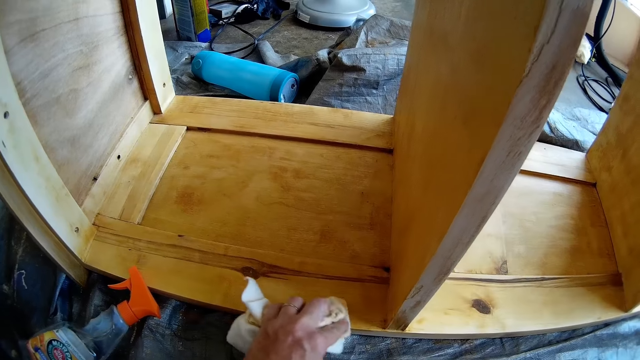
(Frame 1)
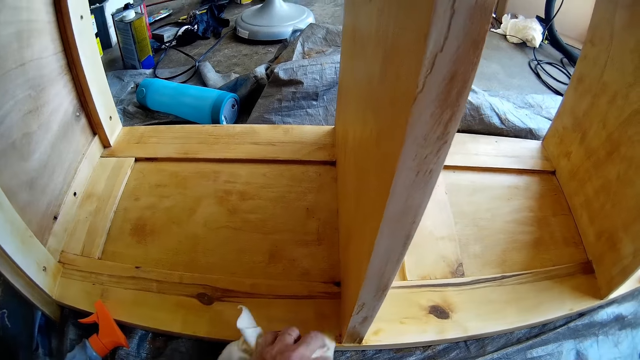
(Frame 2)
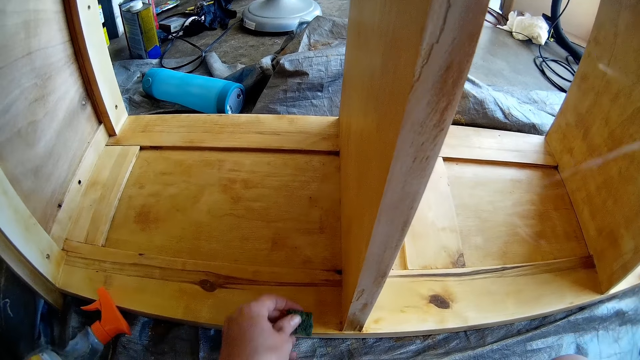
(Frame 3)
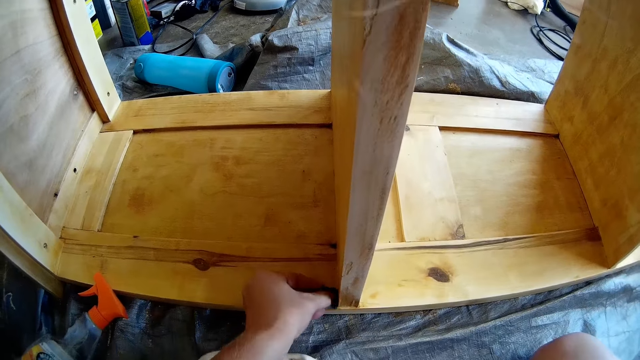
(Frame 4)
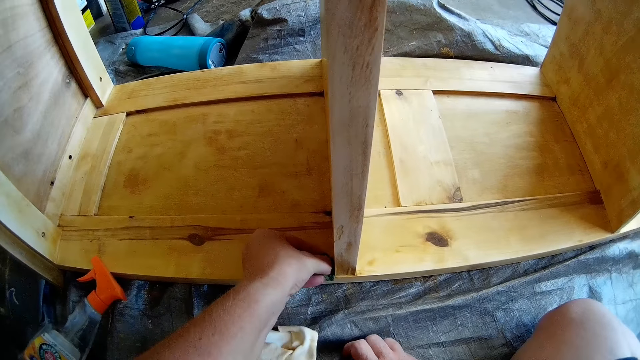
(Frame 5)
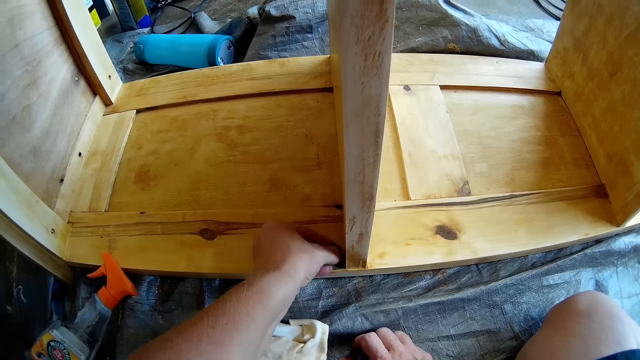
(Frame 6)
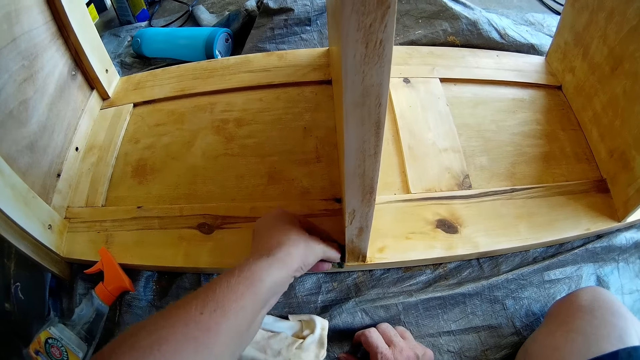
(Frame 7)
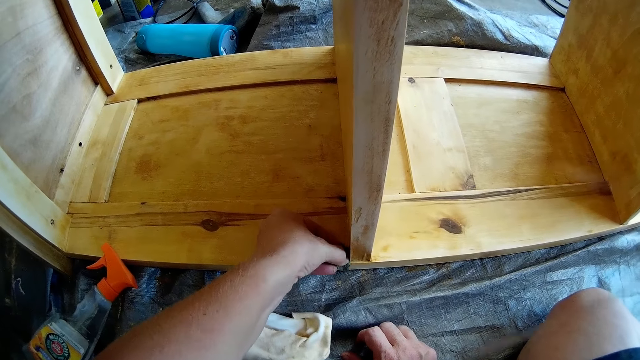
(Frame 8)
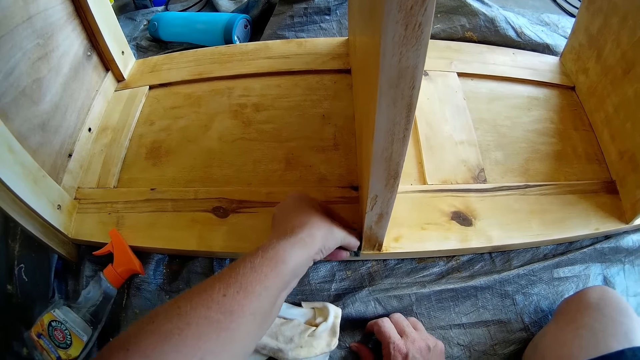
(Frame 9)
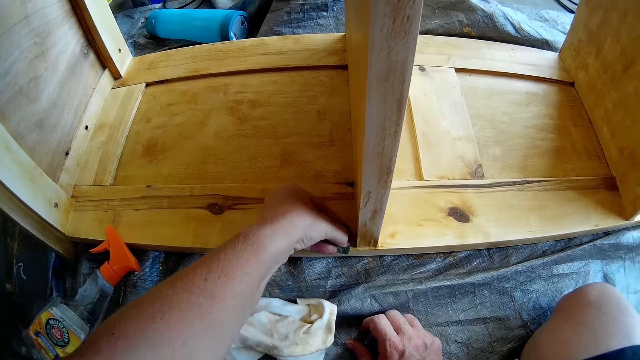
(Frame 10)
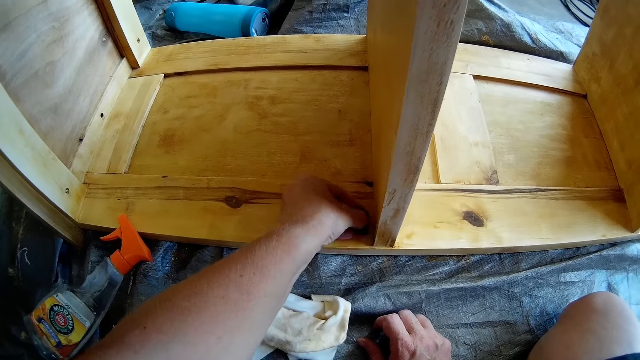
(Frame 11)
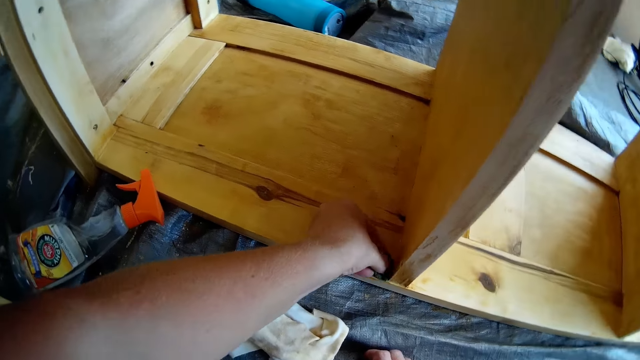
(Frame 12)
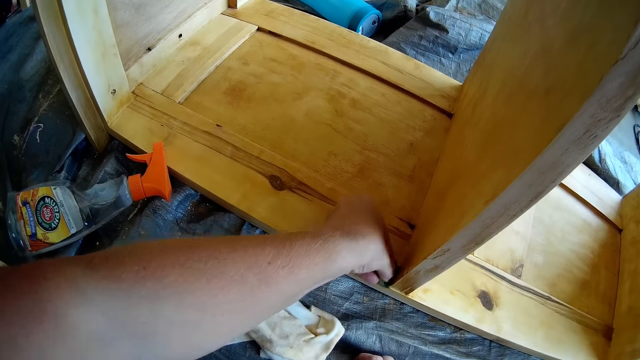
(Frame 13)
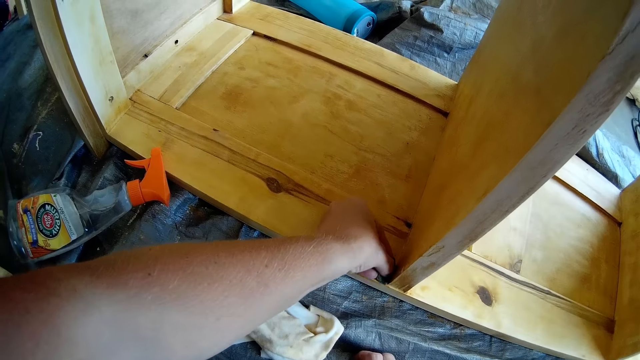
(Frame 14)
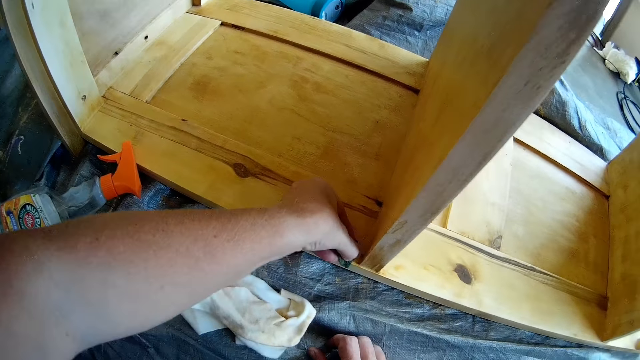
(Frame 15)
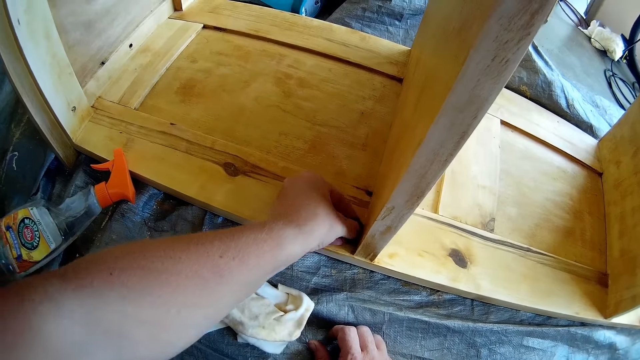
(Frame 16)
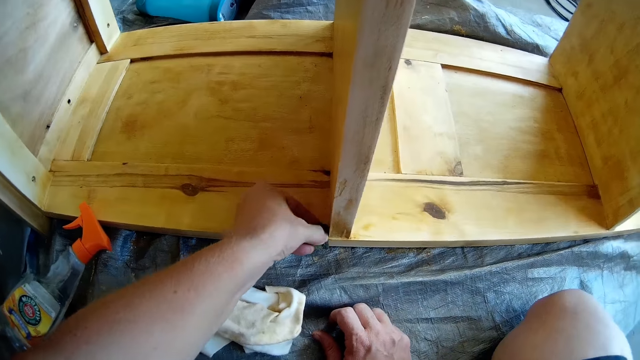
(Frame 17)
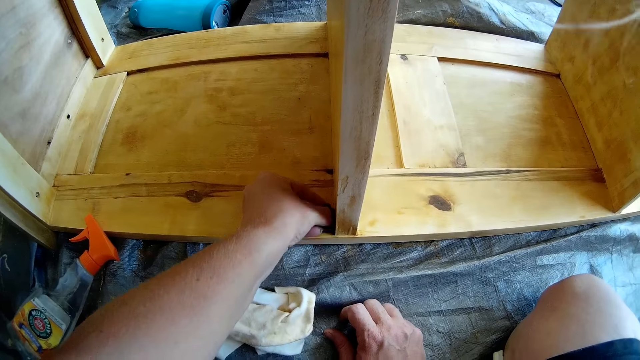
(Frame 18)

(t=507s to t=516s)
The camera wearer brushes the shelf with the abrasive in her left hand.

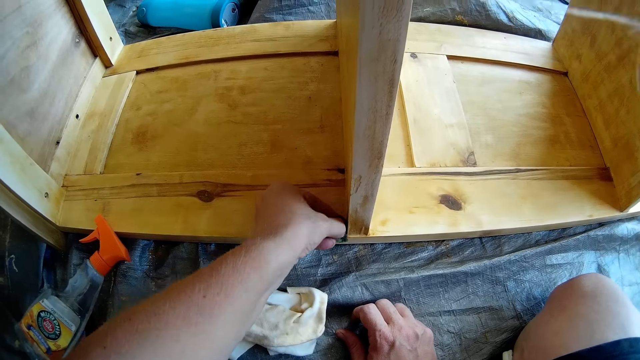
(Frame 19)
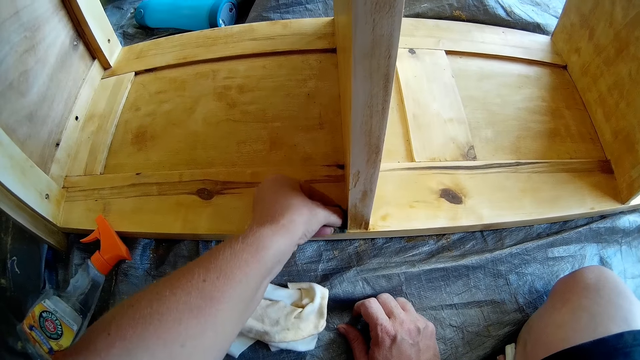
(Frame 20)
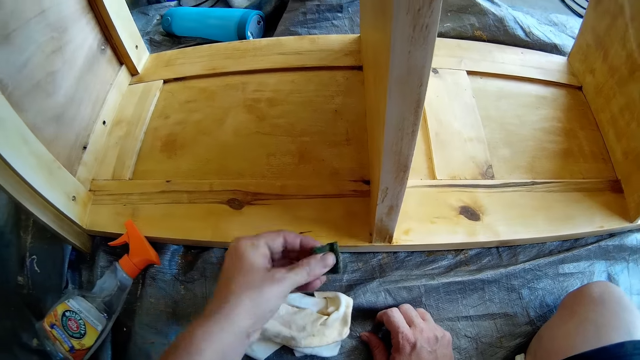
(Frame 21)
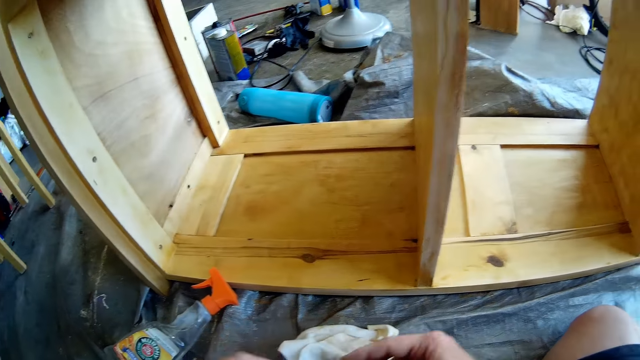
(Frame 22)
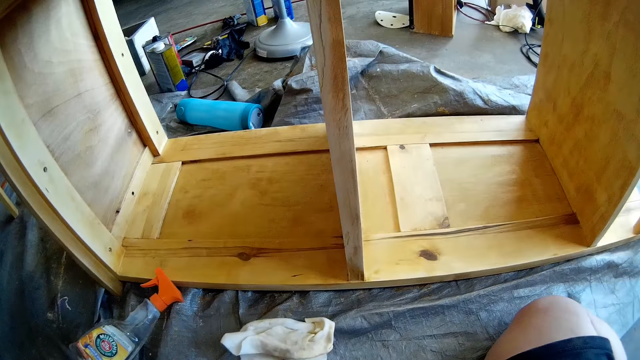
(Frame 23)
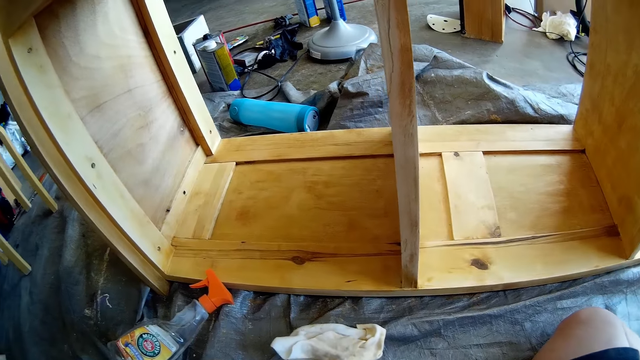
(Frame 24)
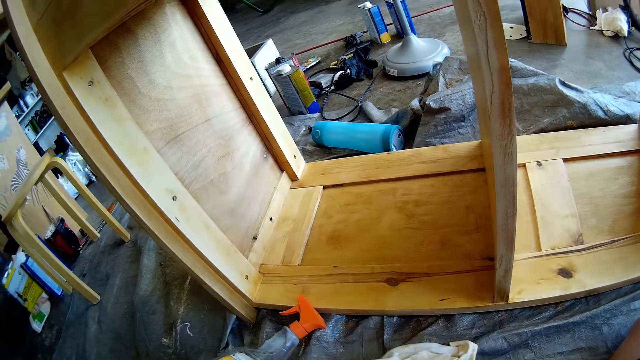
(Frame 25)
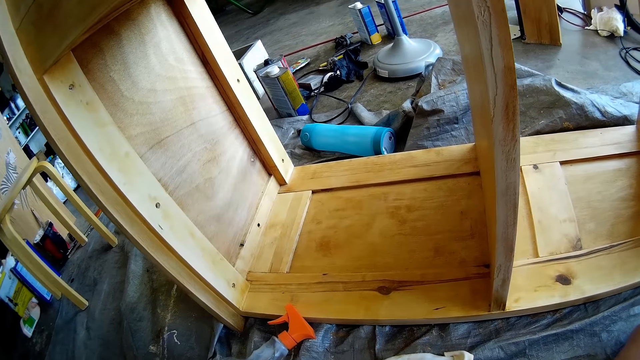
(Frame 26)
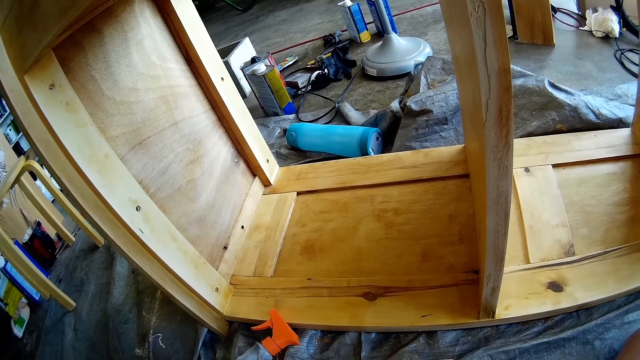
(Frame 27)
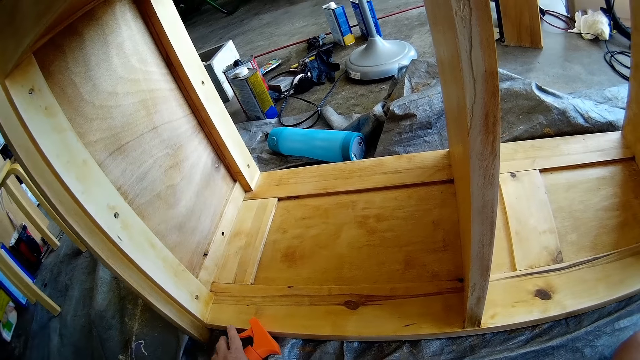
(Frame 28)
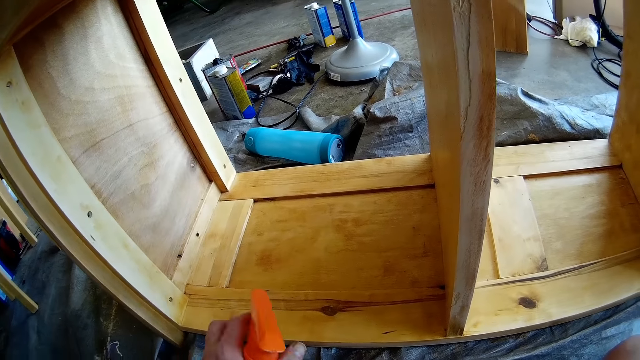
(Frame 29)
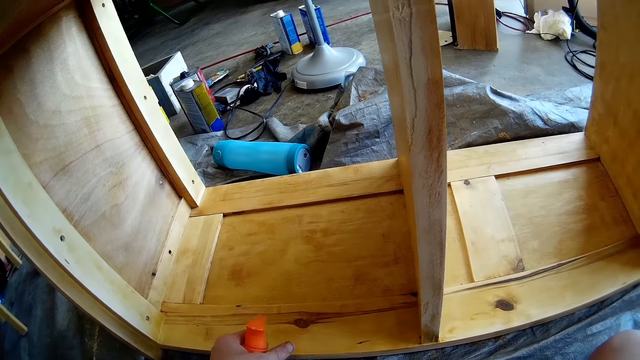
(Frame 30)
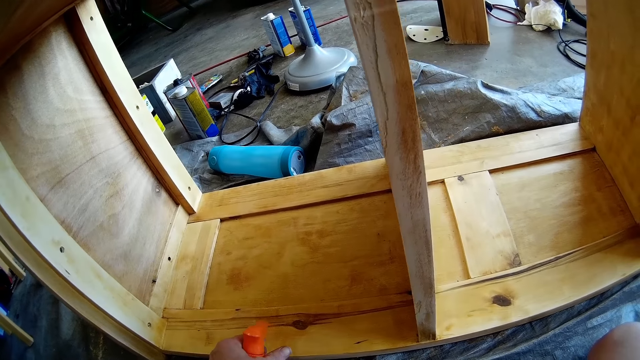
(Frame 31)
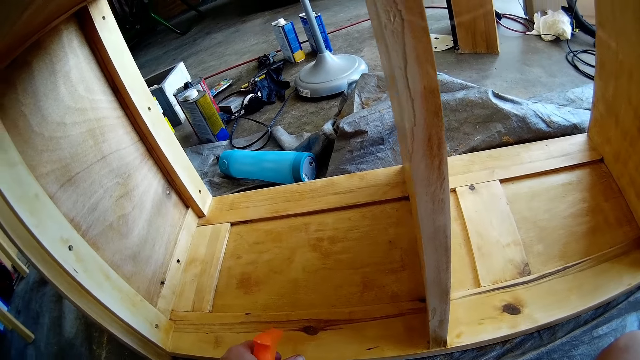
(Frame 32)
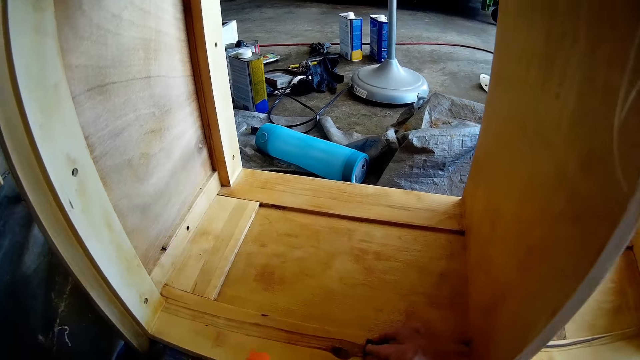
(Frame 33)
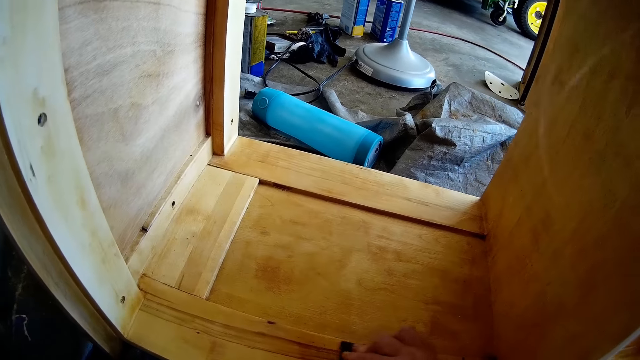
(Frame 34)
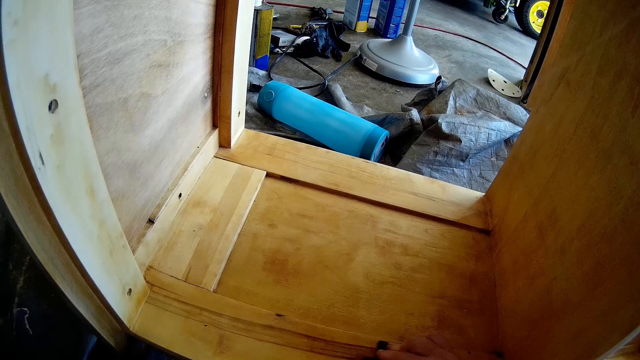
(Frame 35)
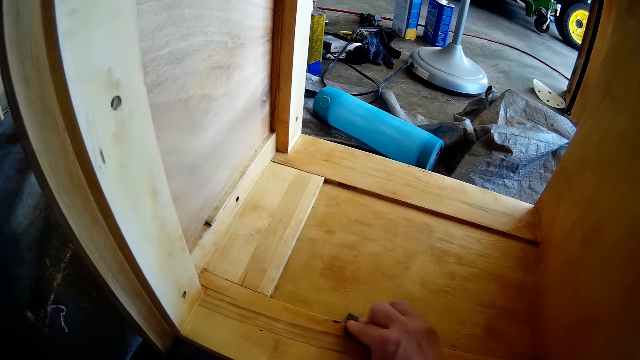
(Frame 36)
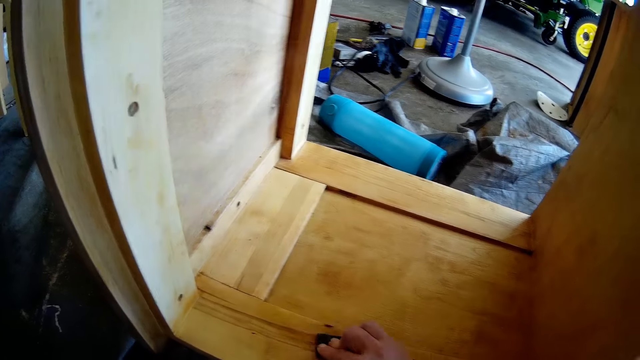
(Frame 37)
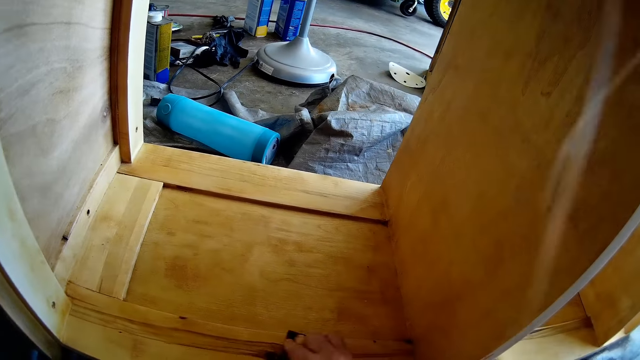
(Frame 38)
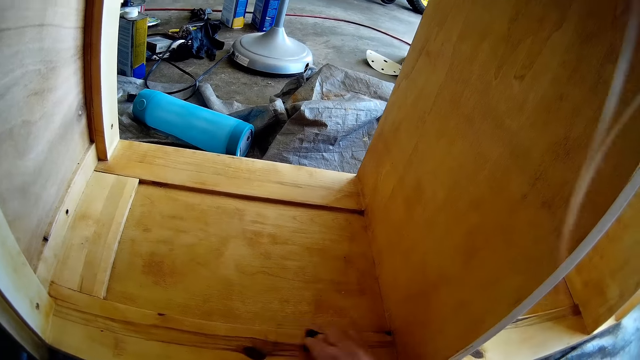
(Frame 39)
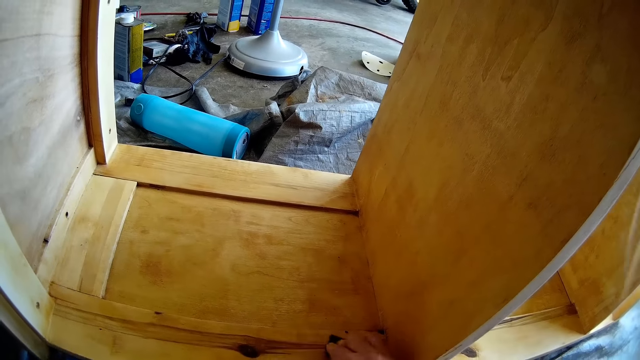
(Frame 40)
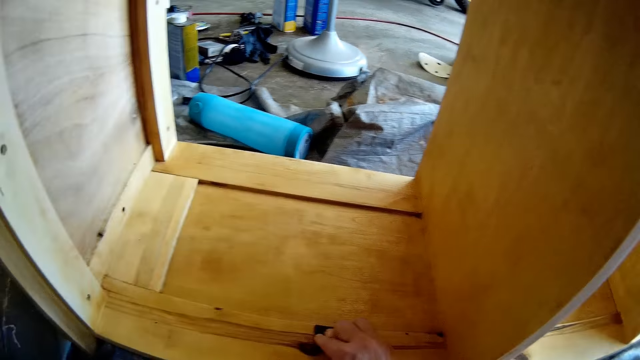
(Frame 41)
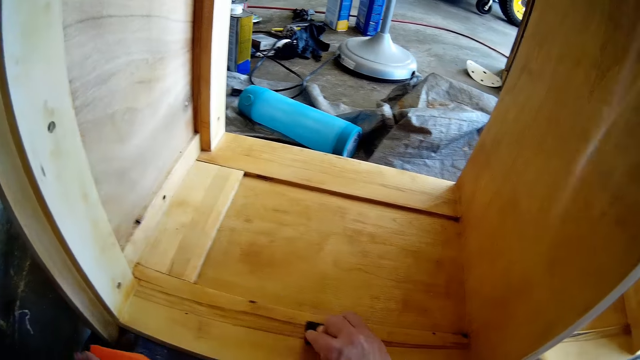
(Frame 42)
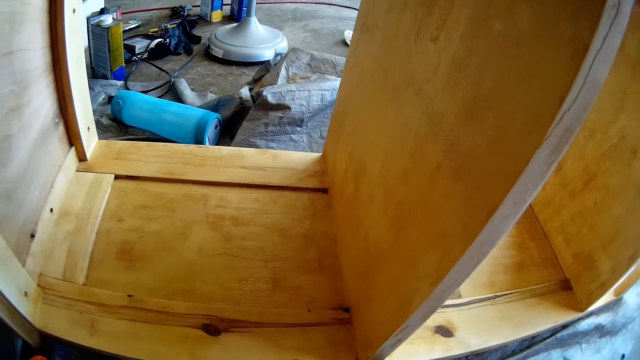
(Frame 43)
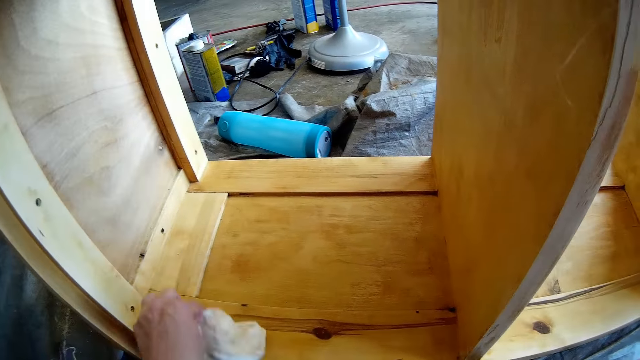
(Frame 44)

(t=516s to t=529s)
The camera wearer stares at the wooden rack. She picks up the wood cleaner with her left hand. She sprays the shelf with the wood cleaner in her left hand. She brushes the shelf with the abrasive in her right hand. She drops the cleaner in her left hand. She stares at the wooden rack. She cleans the shelf with the wipe in her left hand.
